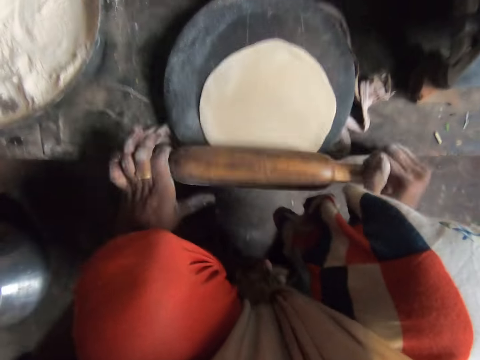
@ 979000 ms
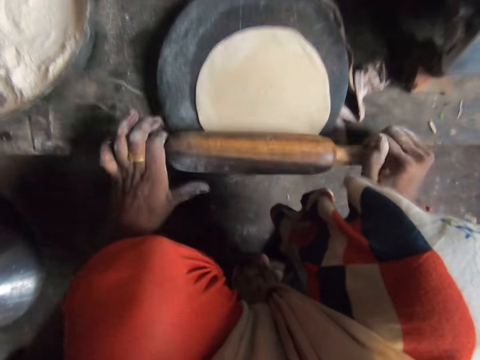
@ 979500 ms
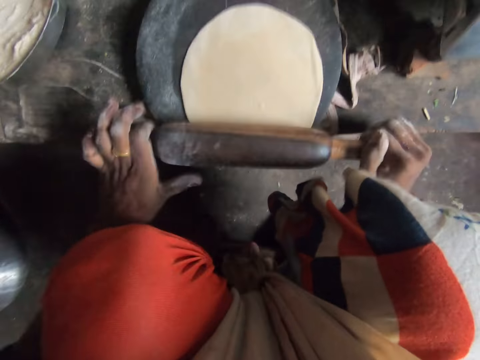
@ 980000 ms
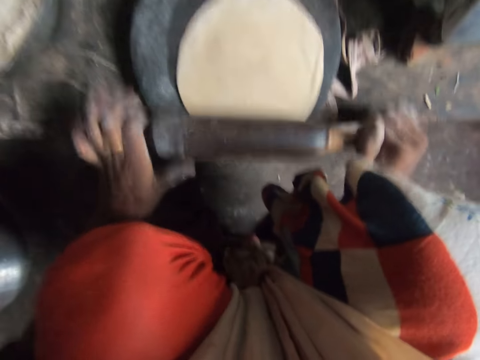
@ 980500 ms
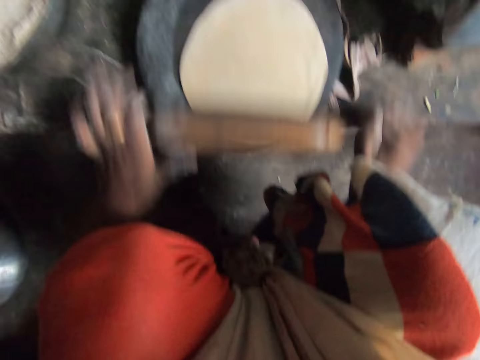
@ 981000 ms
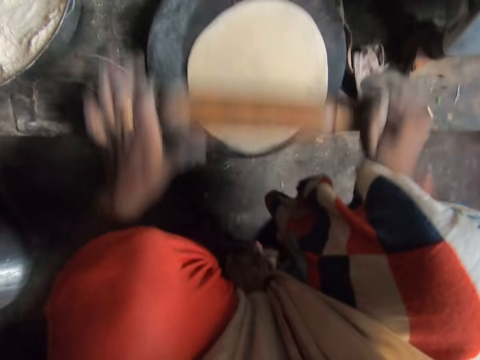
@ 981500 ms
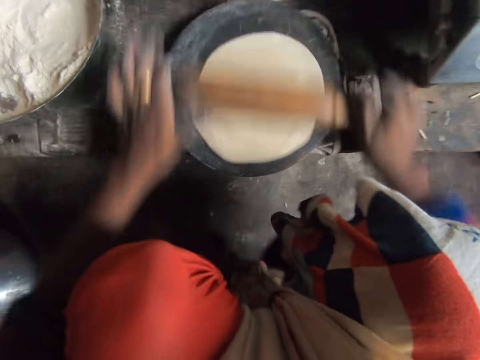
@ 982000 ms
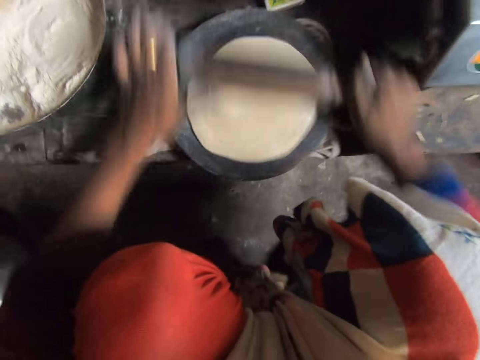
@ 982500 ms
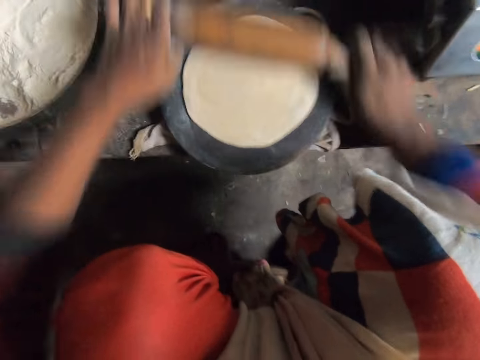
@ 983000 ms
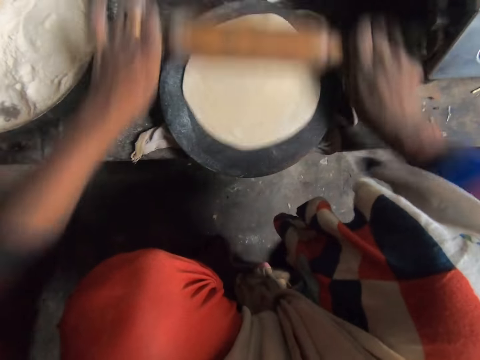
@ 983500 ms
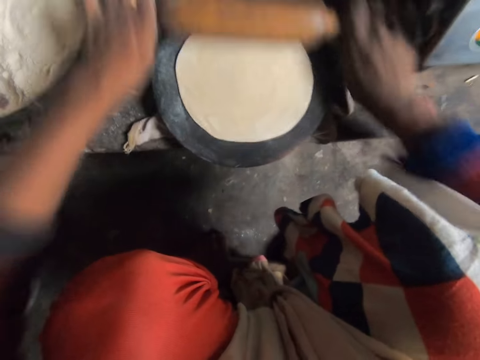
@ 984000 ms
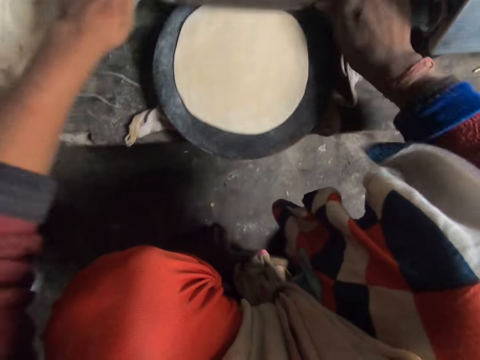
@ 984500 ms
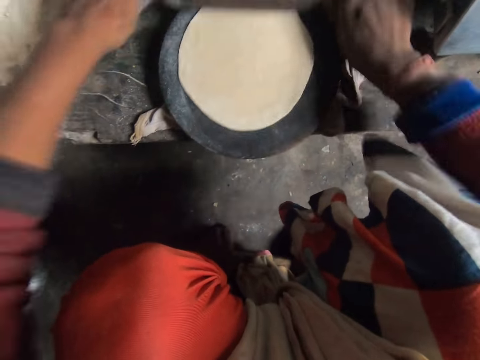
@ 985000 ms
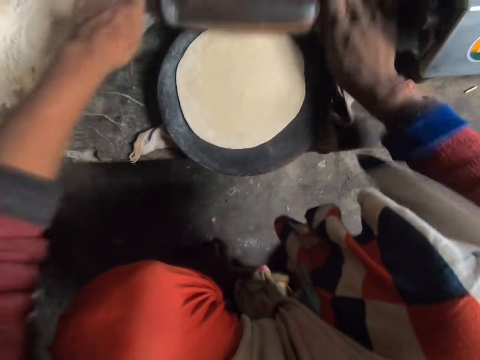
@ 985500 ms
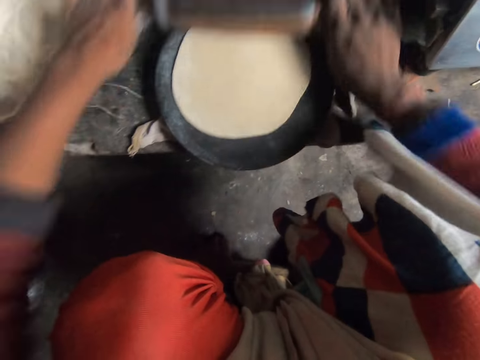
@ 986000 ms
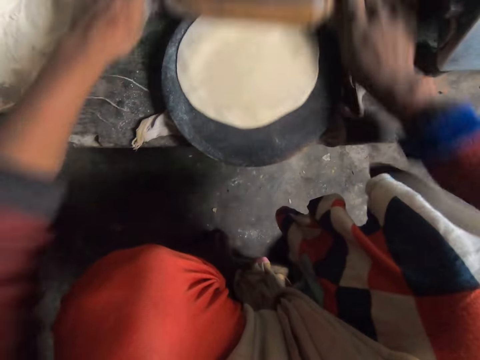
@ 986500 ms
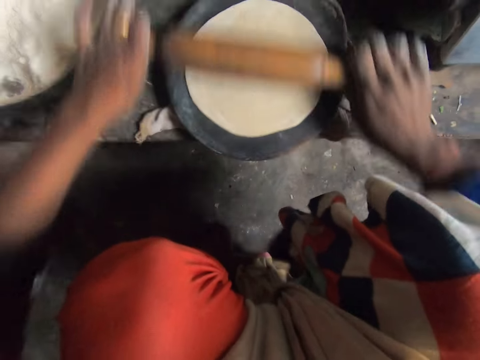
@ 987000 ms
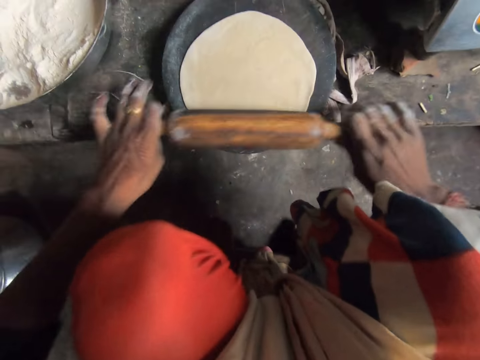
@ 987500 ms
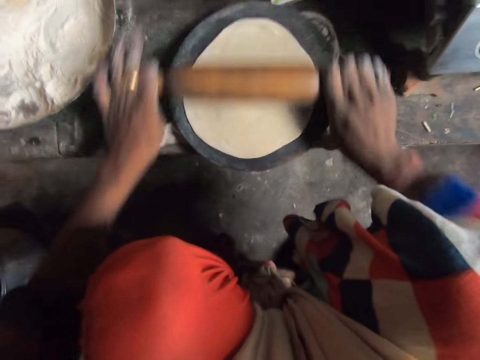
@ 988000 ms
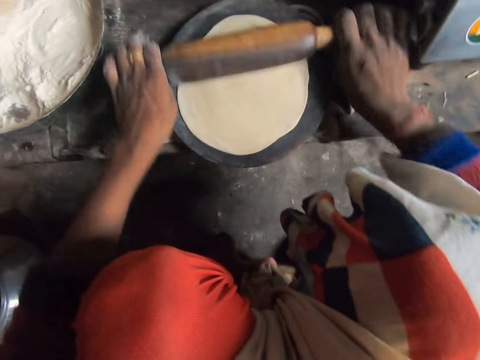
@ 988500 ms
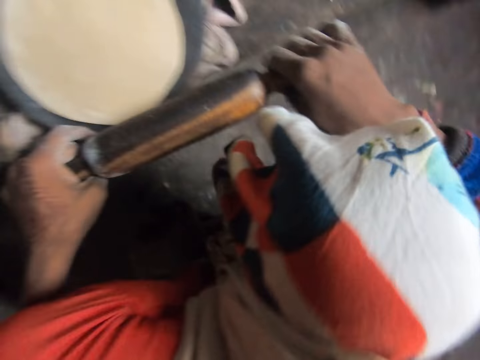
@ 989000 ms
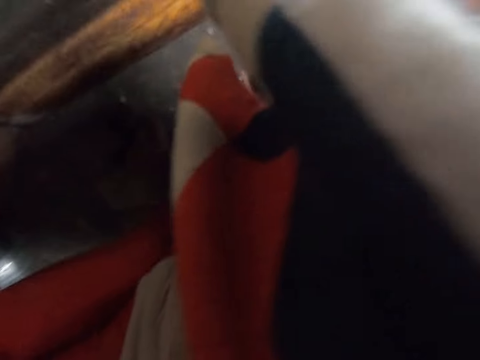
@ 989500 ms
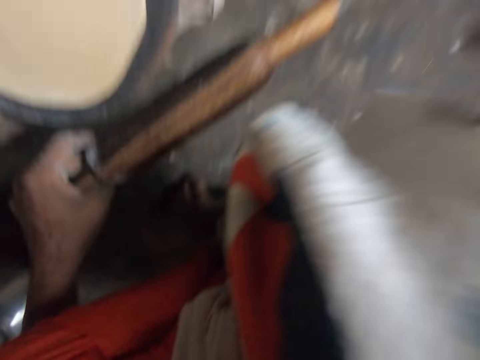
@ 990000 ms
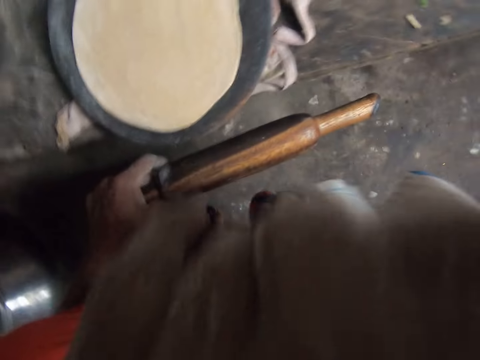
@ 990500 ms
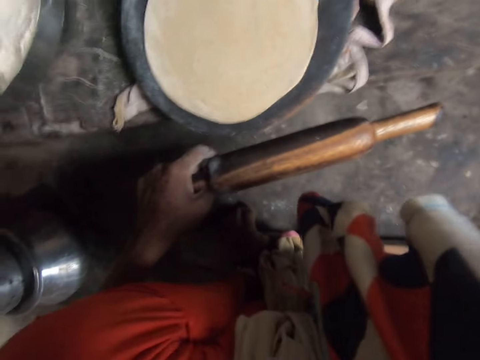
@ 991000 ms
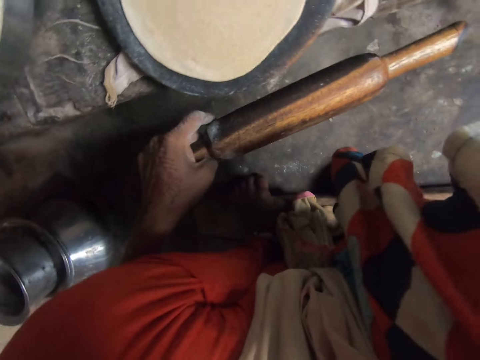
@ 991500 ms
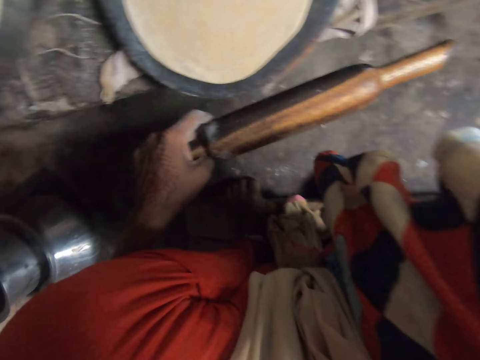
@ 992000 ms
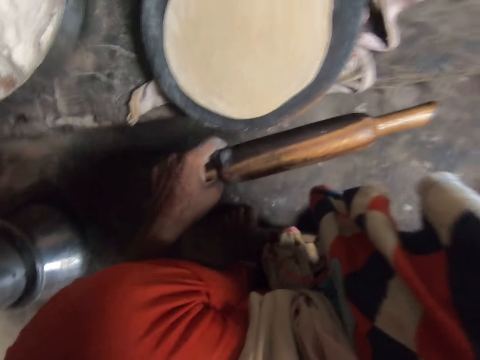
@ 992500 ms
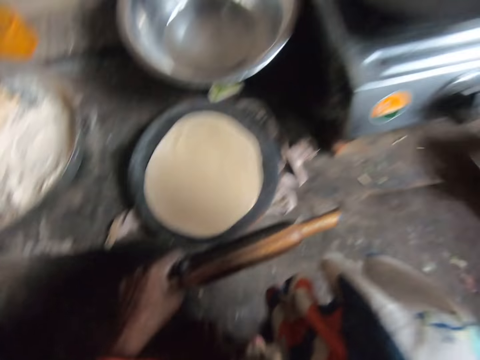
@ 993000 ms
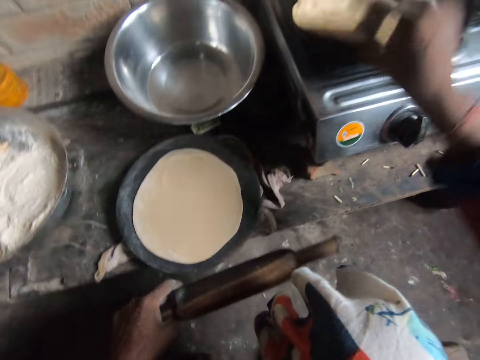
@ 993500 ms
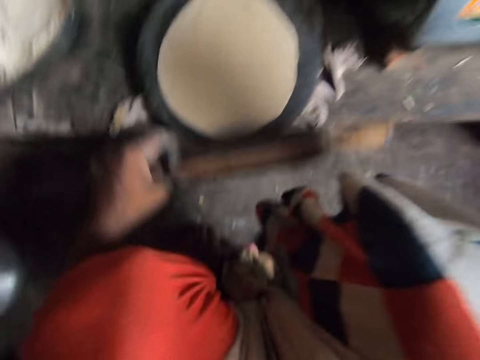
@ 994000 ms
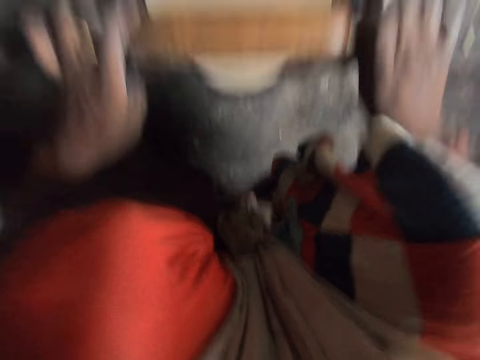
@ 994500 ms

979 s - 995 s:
The camera wearer cleans her nose with a cloth. She flips the dough on the pan.

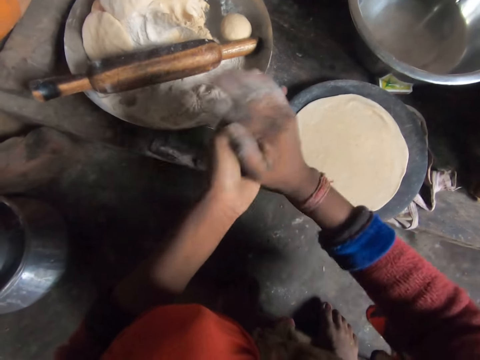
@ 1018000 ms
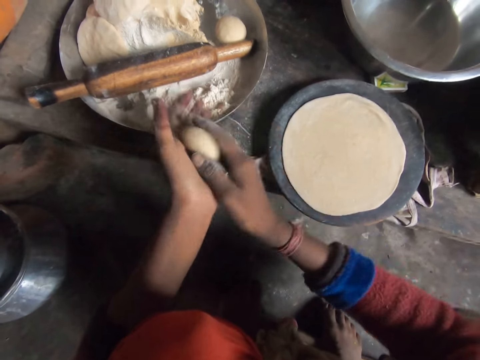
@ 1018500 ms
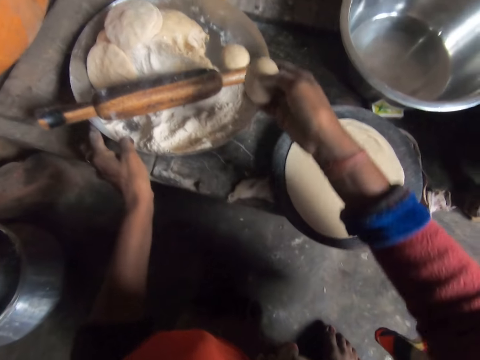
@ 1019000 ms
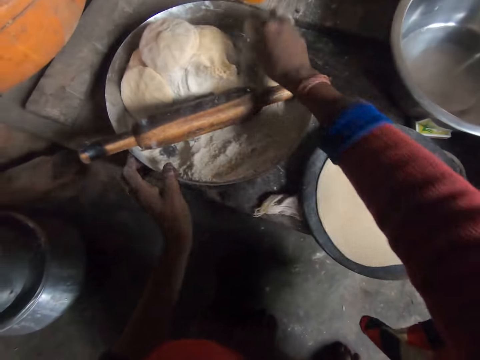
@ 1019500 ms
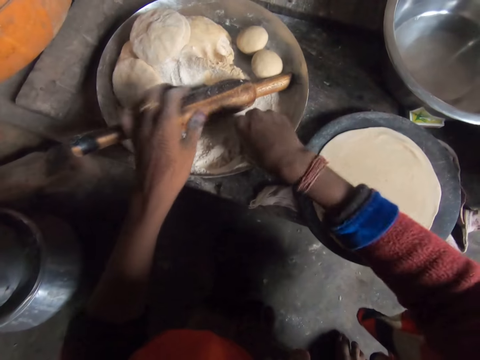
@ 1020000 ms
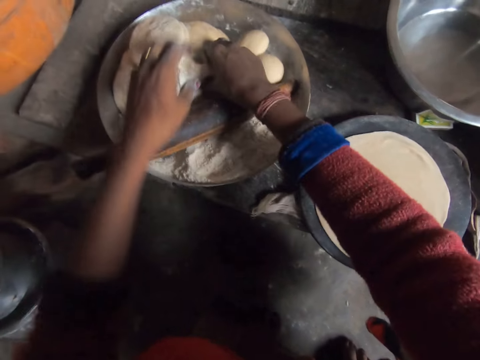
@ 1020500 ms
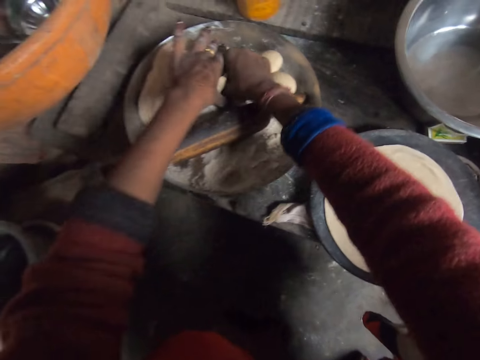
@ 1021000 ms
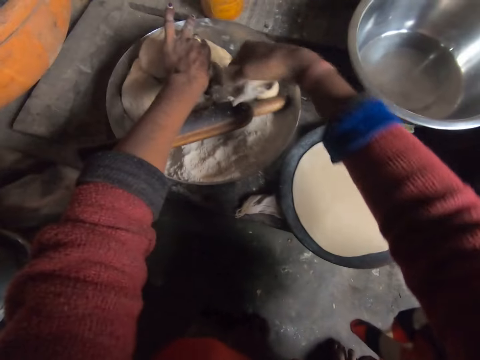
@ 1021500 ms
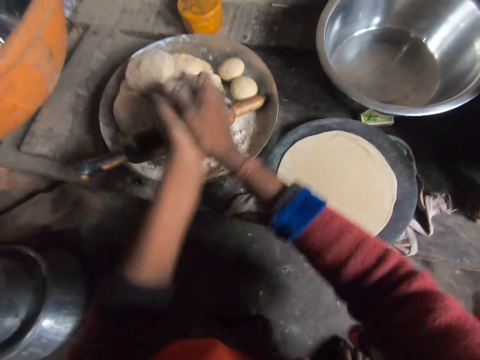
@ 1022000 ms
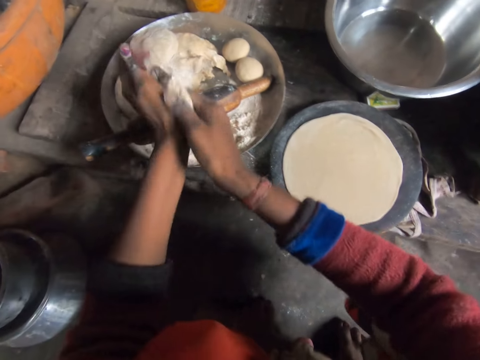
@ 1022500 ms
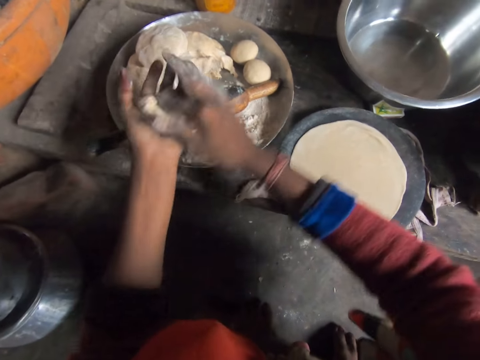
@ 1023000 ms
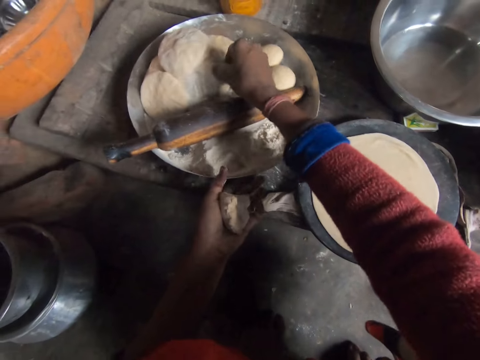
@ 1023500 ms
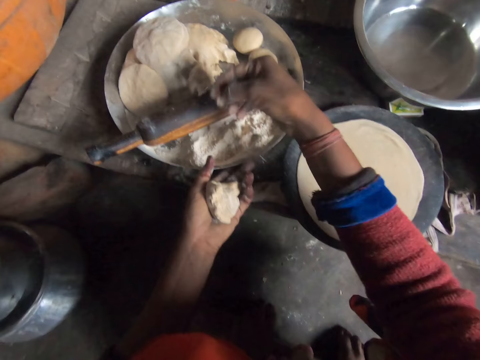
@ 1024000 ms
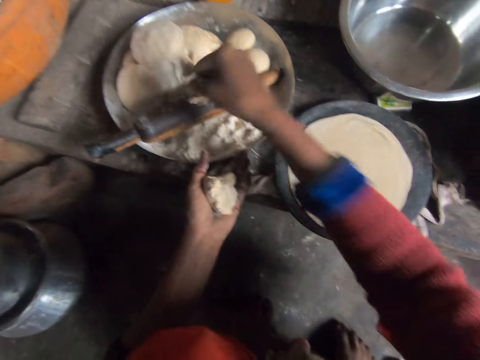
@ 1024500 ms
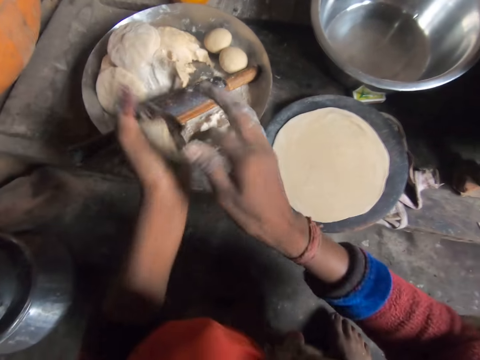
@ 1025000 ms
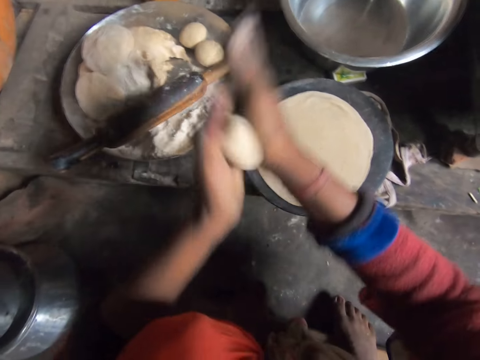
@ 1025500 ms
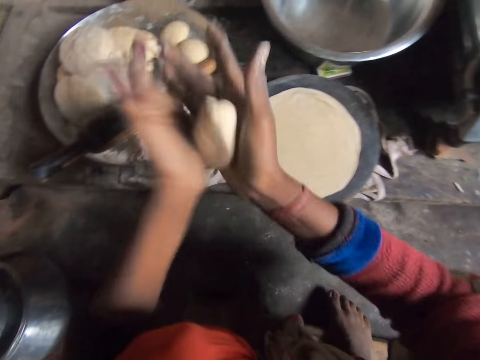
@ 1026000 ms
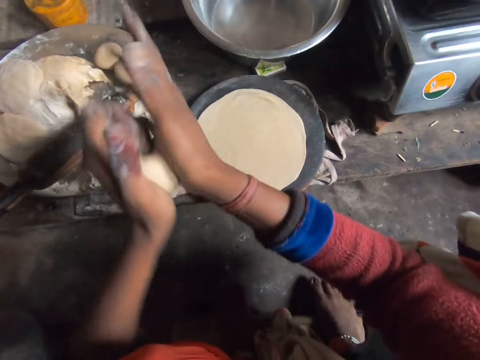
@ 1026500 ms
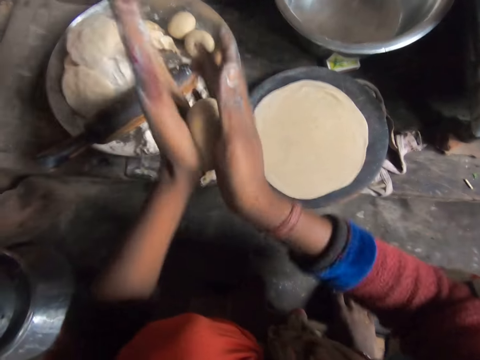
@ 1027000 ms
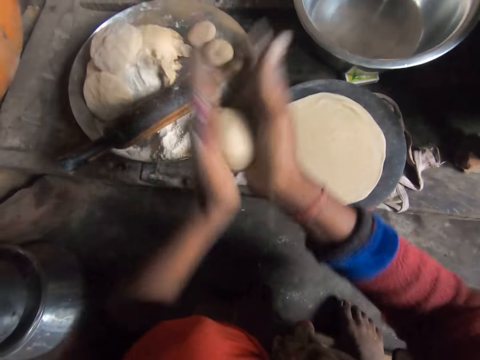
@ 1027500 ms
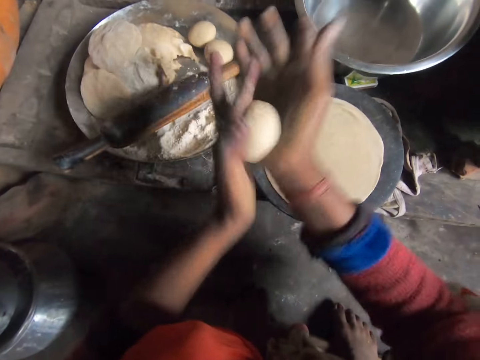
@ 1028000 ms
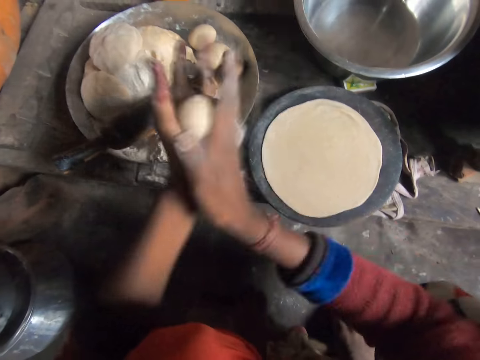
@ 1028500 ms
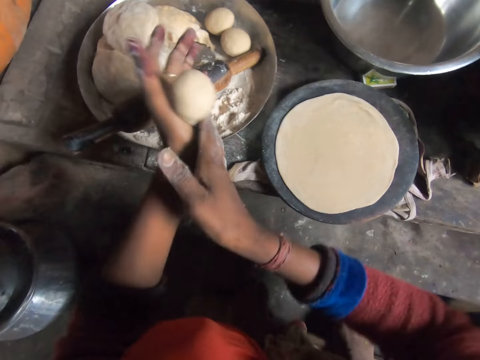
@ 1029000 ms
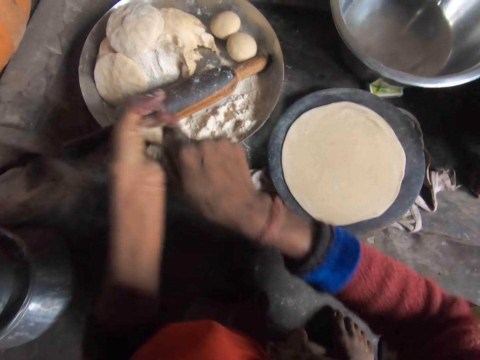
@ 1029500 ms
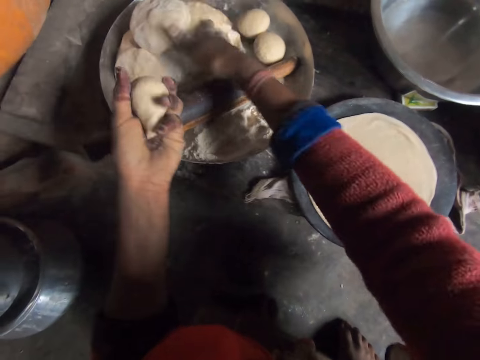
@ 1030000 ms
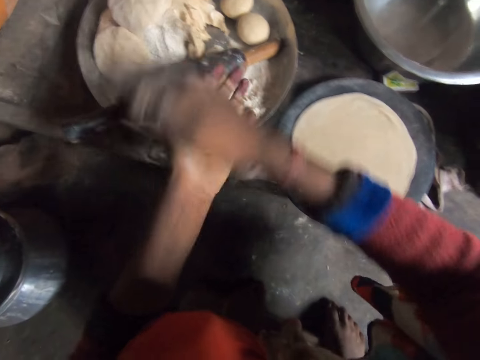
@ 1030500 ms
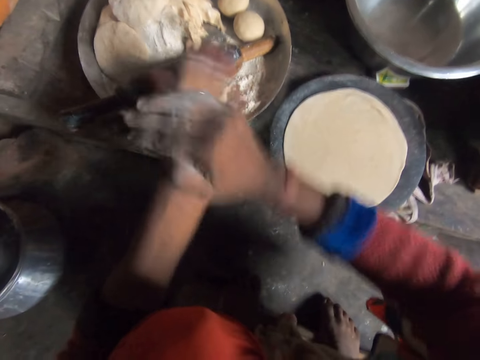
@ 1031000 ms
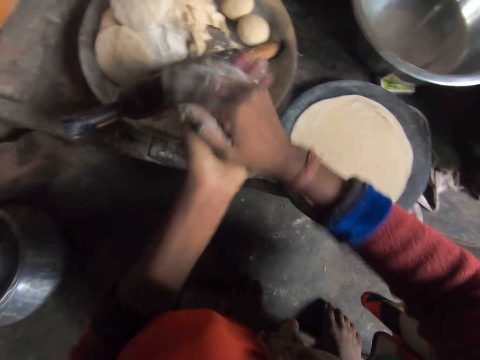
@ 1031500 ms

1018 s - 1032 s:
The camera wearer drops the dough in the tray. She touches flour. She cuts the dough. She rolls the dough with her hands. She cuts the dough. She rolls the dough with her hands. She cuts the dough. She drops the dough in the tray. She rolls the dough with her hands.
